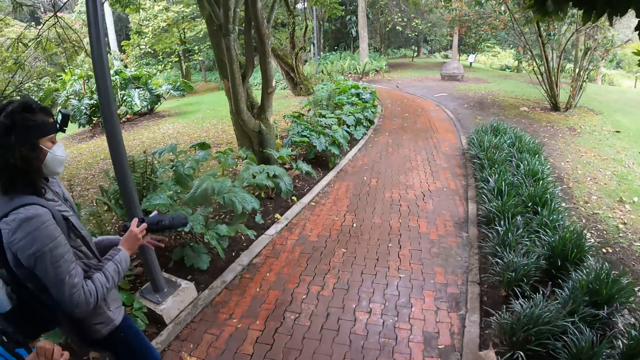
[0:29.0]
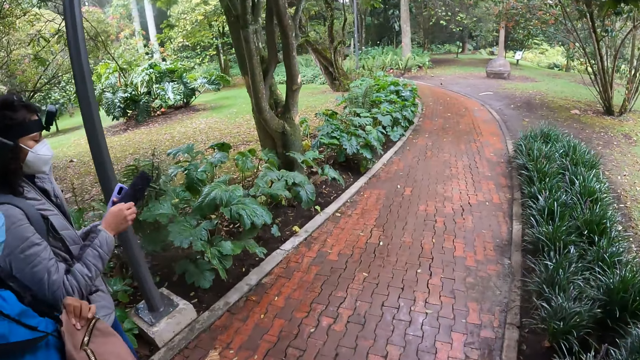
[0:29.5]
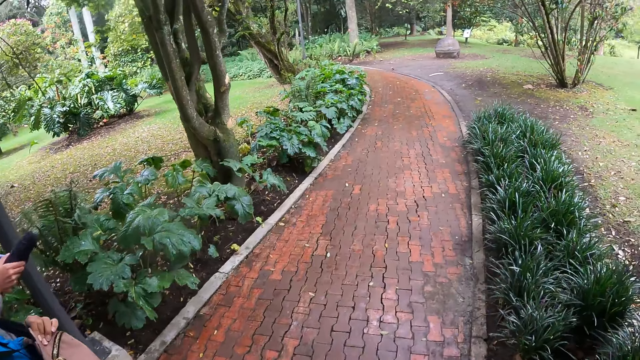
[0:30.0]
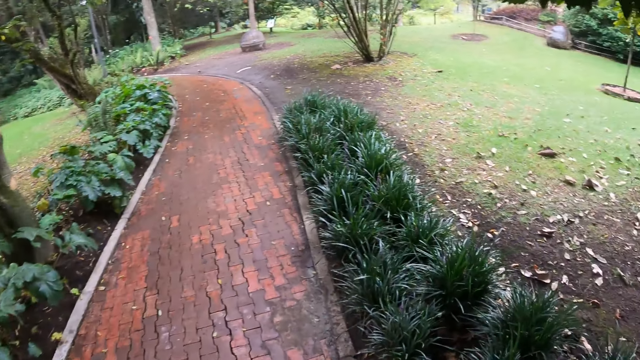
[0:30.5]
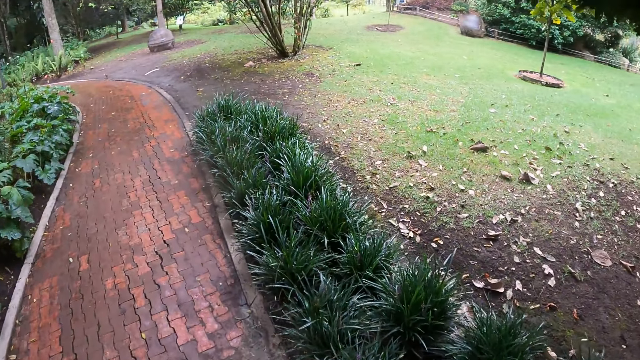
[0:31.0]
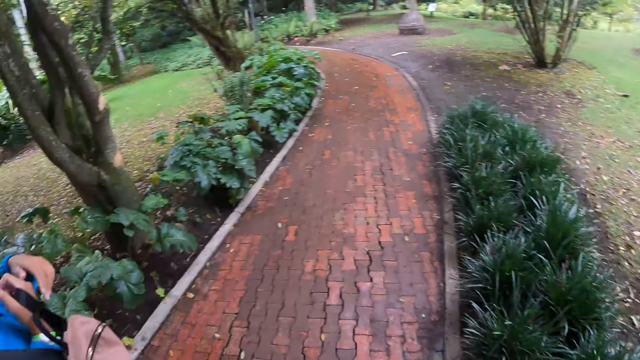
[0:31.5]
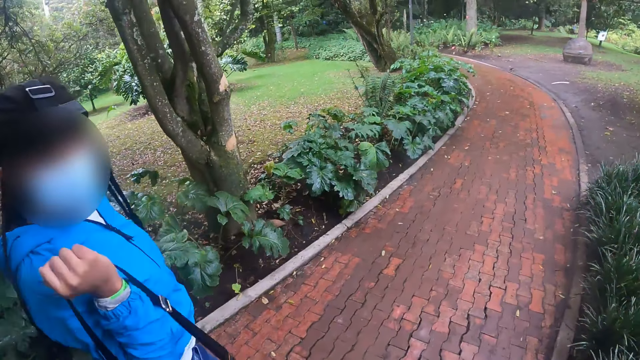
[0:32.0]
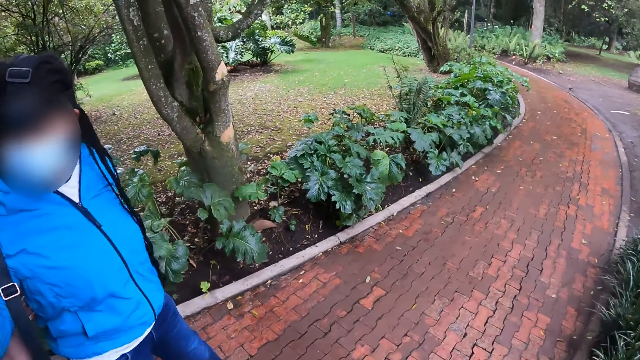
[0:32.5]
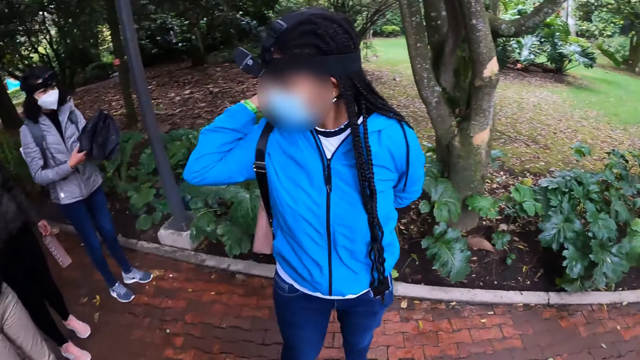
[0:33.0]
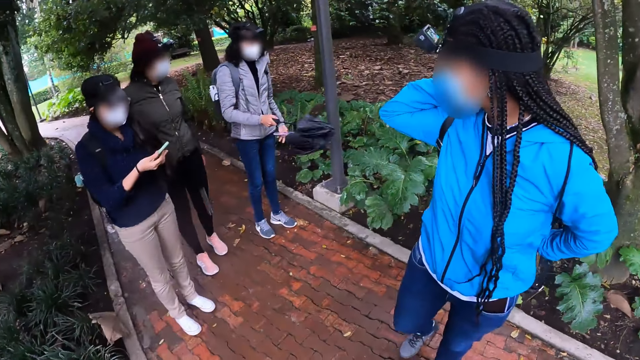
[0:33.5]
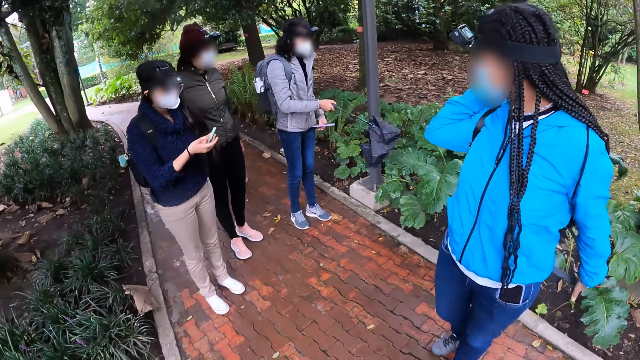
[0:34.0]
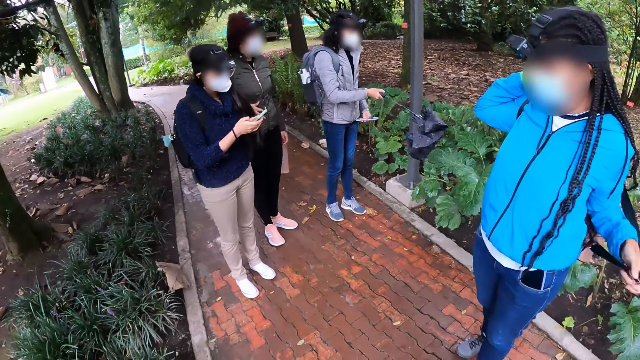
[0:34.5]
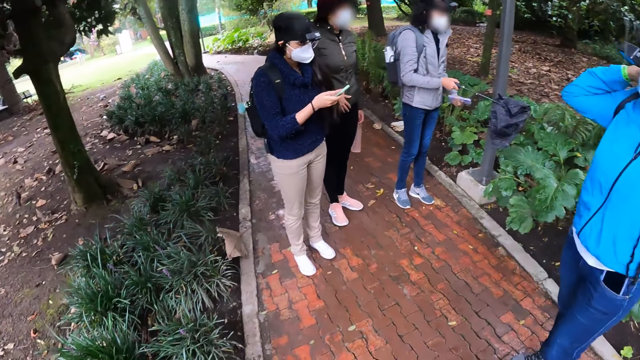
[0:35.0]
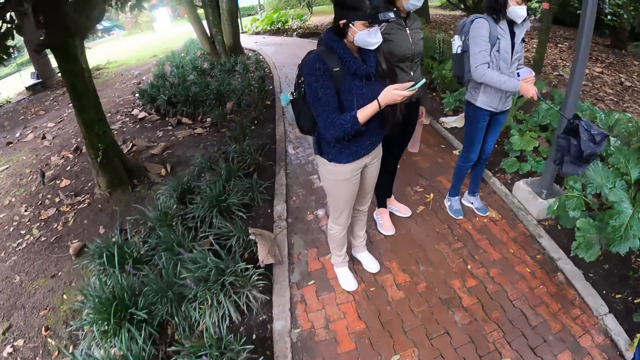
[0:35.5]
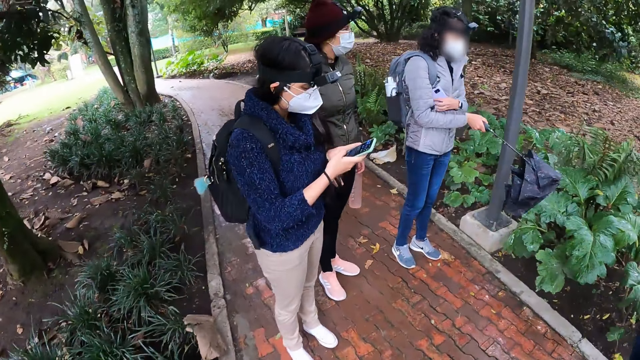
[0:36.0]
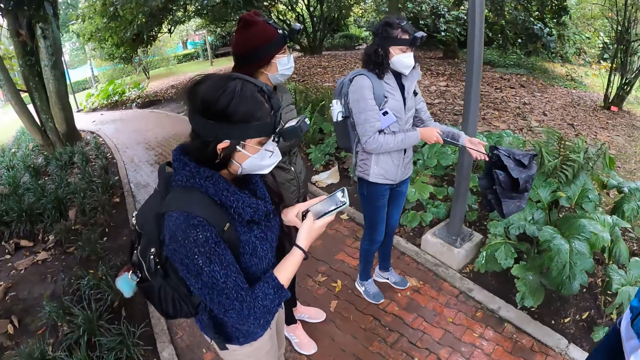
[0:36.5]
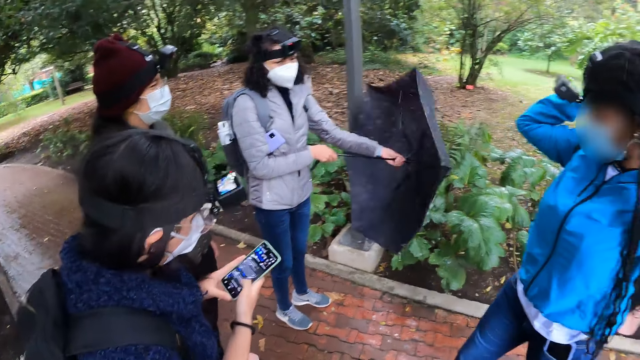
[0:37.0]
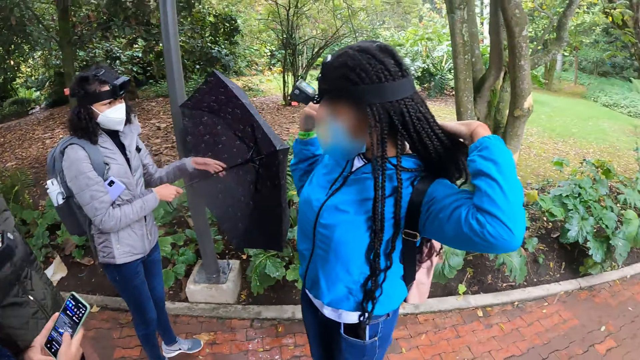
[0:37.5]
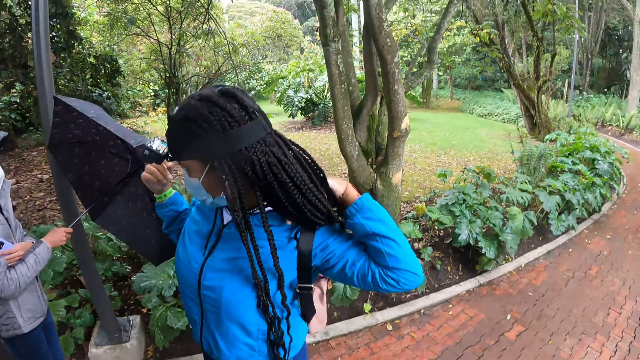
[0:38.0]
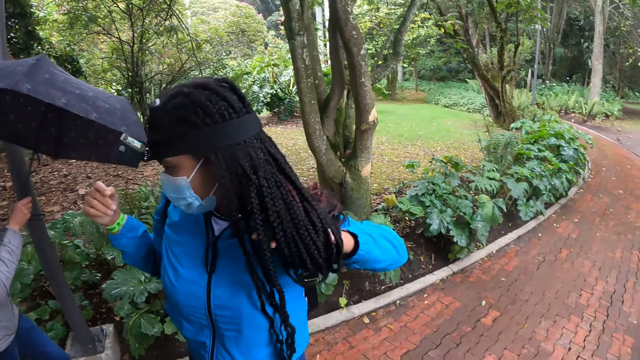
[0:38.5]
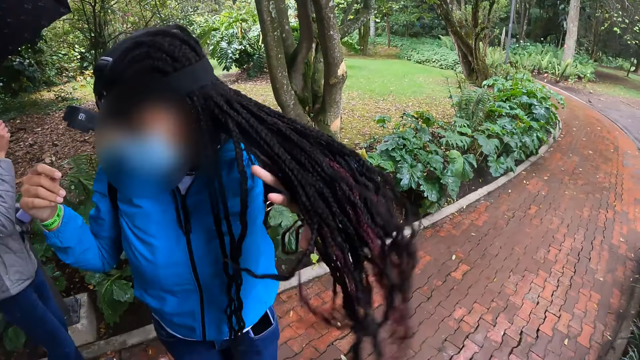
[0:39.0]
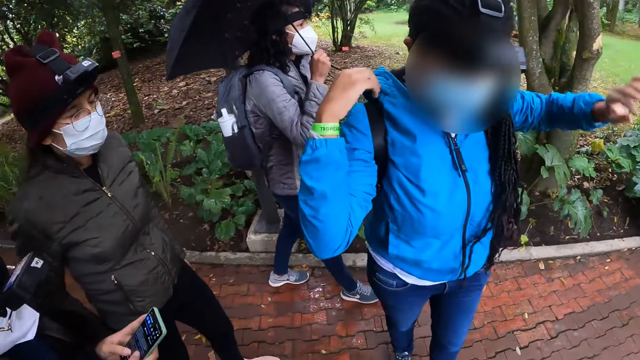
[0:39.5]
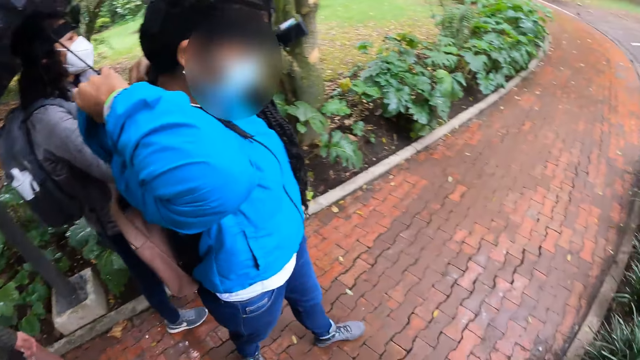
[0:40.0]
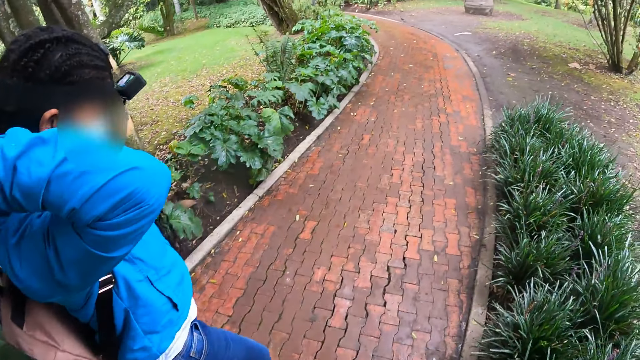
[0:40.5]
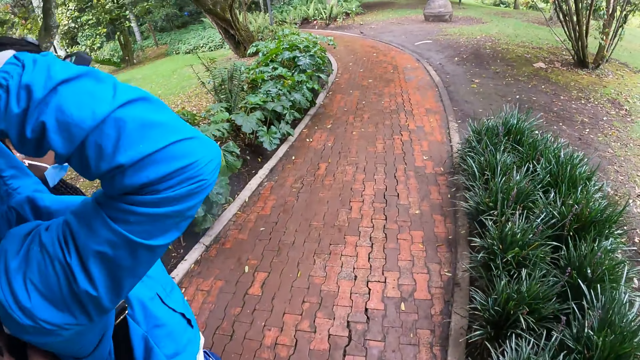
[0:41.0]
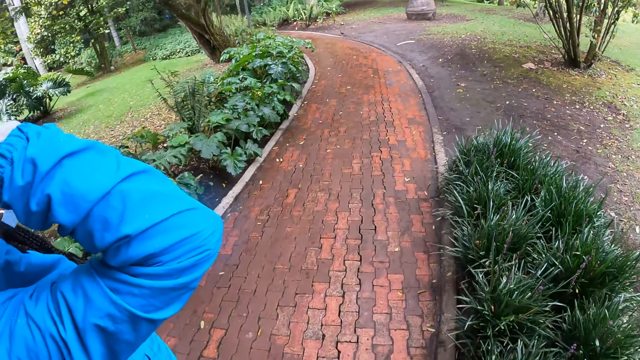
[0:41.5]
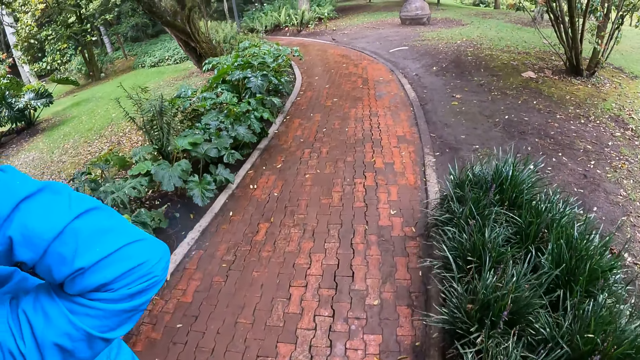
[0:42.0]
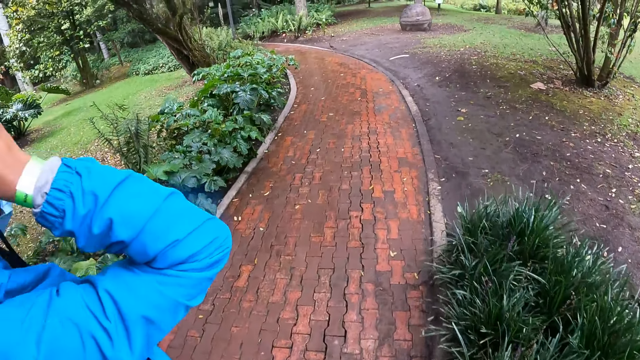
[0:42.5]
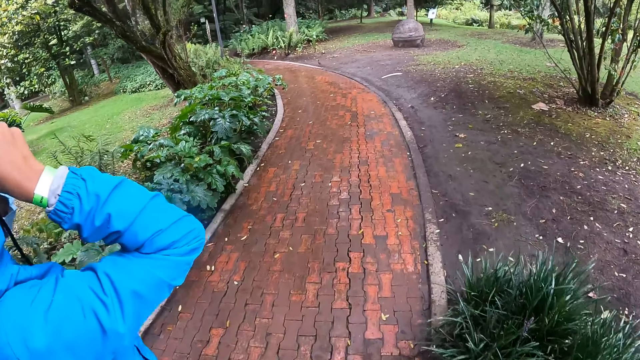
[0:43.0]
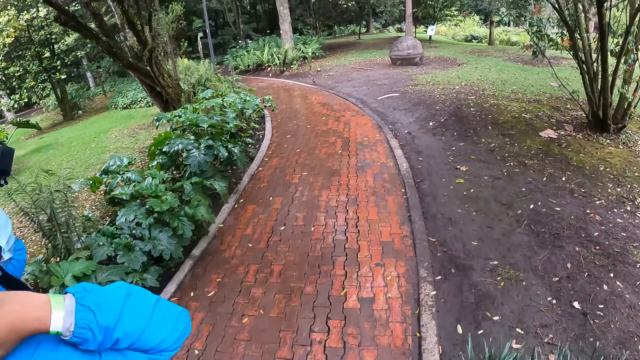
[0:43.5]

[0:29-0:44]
The camera wearer looks around. A girl holds a phone and an umbrella with both hands. A lady looks around. Another girl adjusts a bag on her shoulder with her right hand. A third girl operates a phone with both hands. The first girl puts the phone on the armpit. The second girl touches the hair. The first girl opens the umbrella in her right hand with her left hand. The camera wearer looks around. The second girl arranges her hair with her left hand. The camera wearer looks around. The second girl covers her hair with her hoodie and walks on the pavement. The camera wearer walks on the pavement.

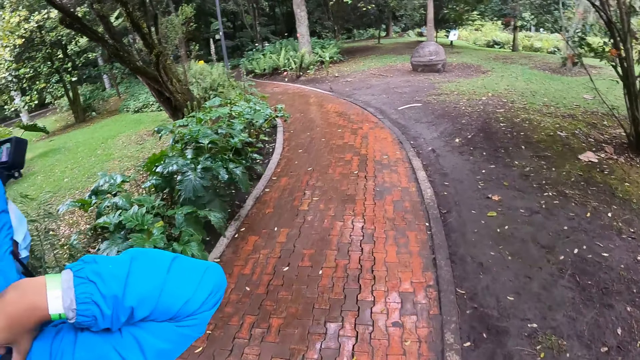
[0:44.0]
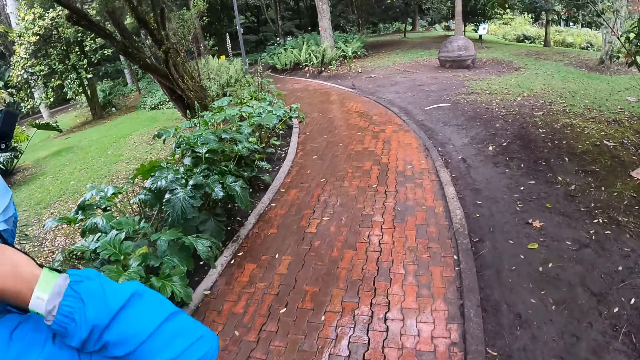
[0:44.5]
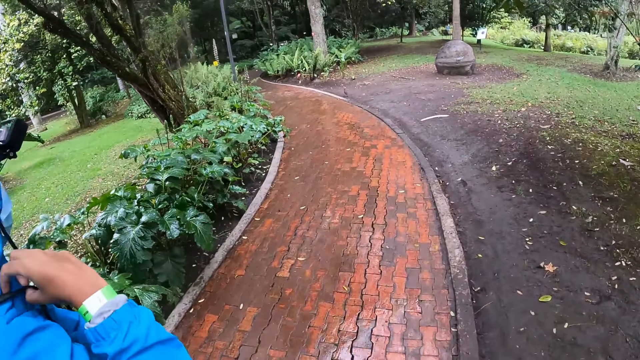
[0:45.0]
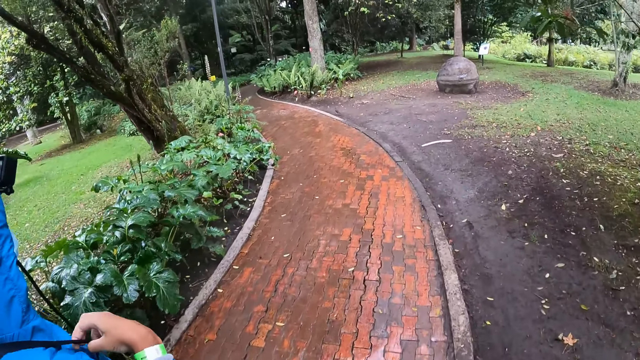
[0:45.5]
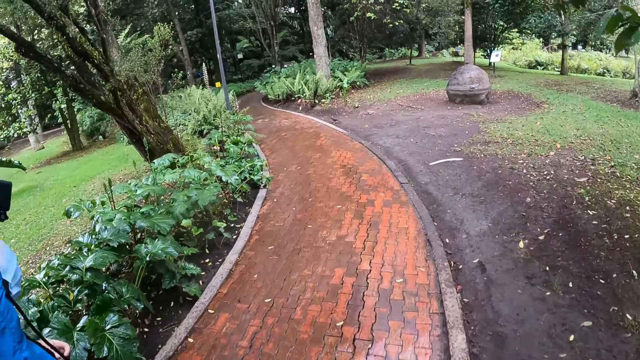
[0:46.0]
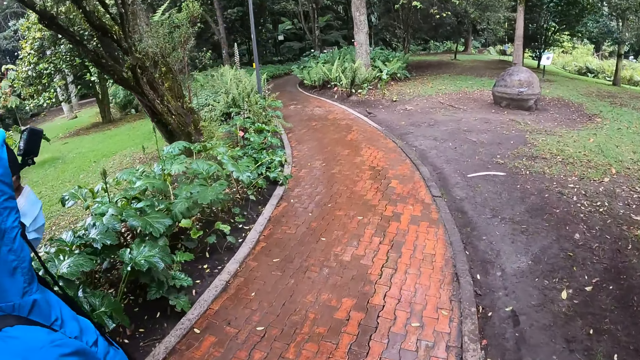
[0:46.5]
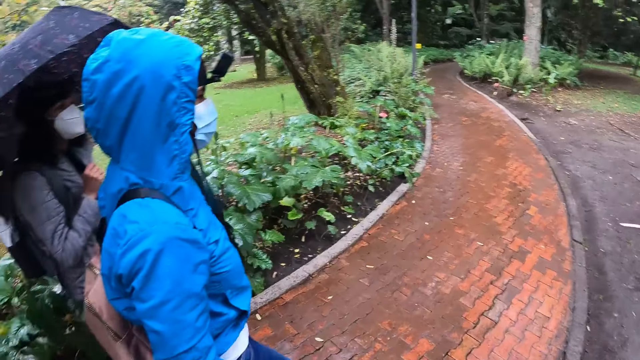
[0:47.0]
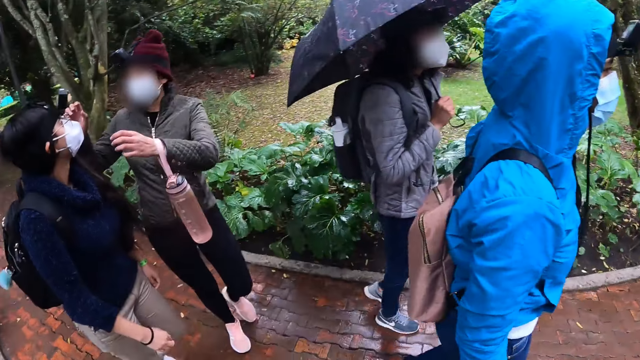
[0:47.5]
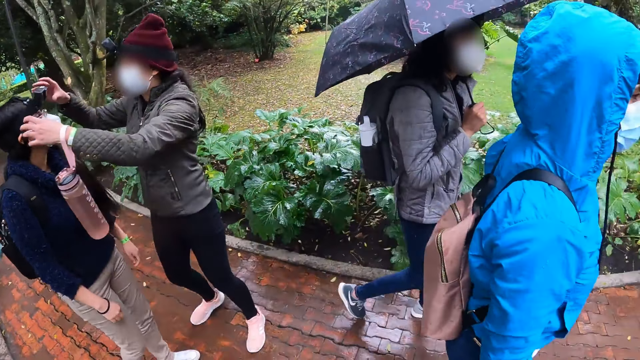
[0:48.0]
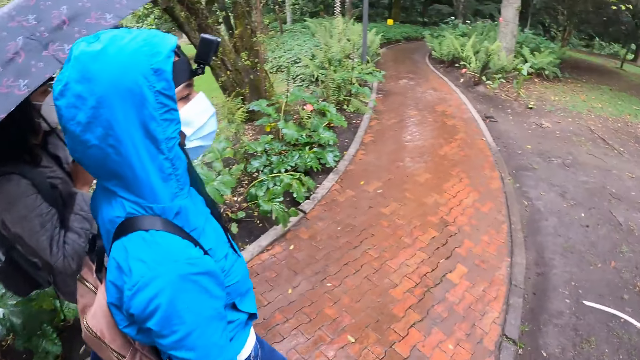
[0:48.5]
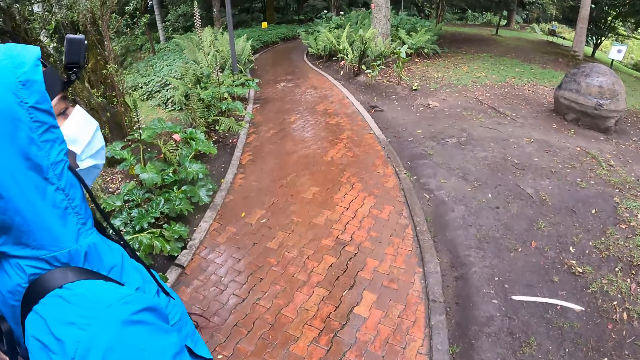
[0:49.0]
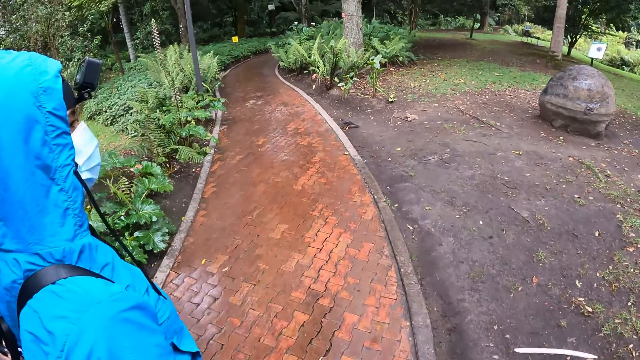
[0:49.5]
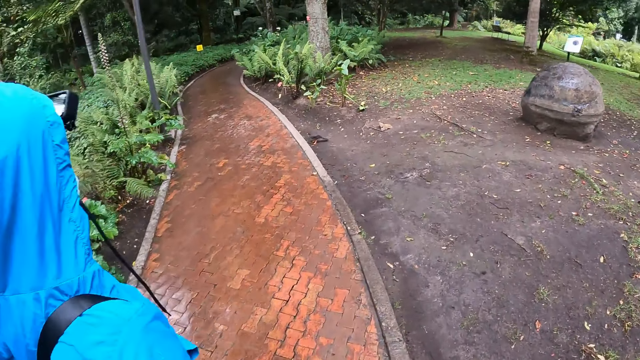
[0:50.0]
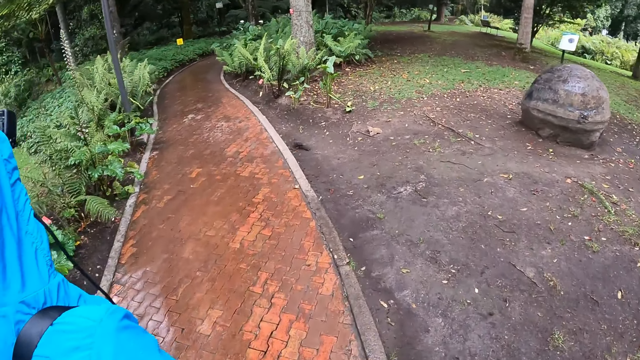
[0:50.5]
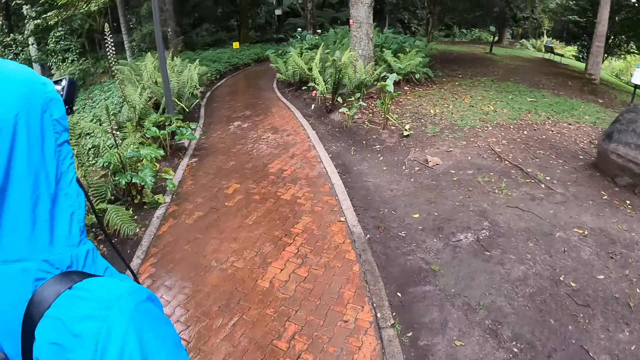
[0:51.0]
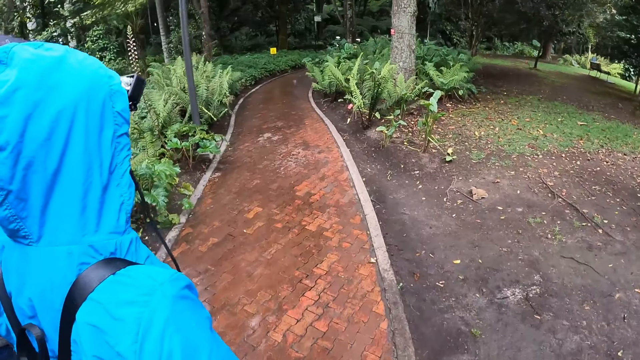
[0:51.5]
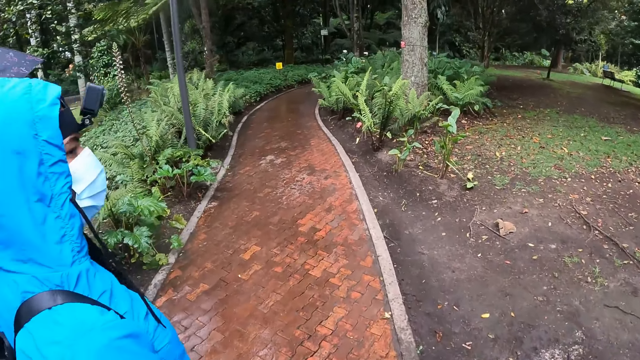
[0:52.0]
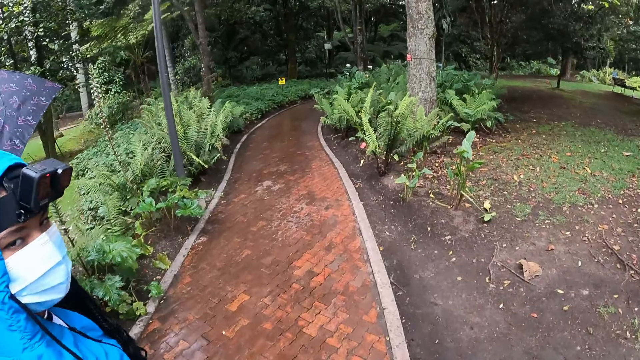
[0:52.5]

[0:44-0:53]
The camera wearer looks around. A girl adjusts the camera on the head of another girl with her right hand. The camera wearer walks on the pavement.
